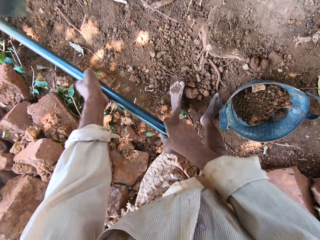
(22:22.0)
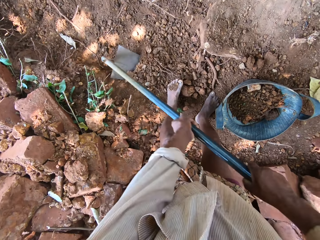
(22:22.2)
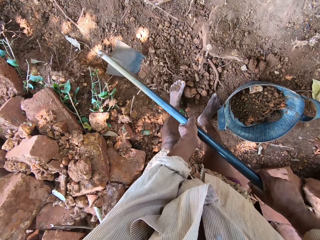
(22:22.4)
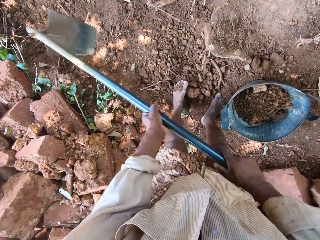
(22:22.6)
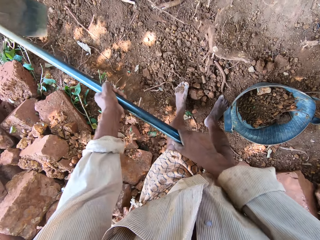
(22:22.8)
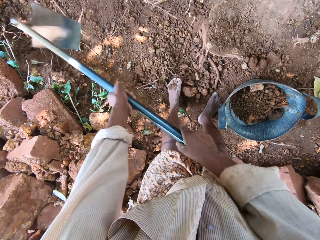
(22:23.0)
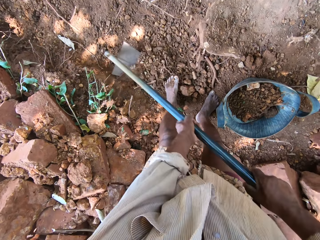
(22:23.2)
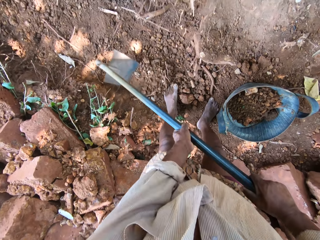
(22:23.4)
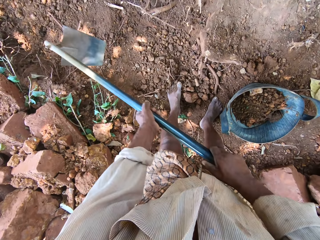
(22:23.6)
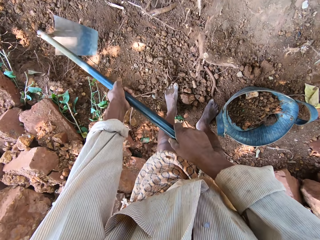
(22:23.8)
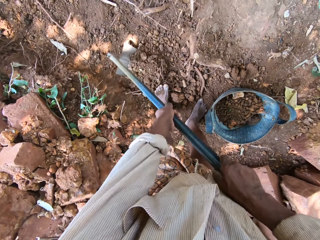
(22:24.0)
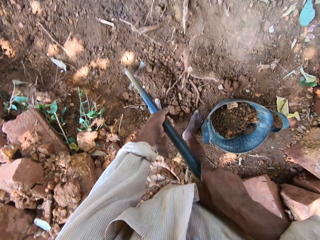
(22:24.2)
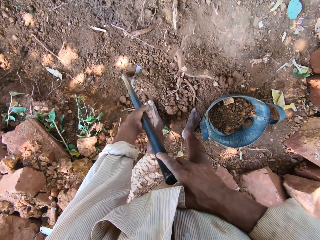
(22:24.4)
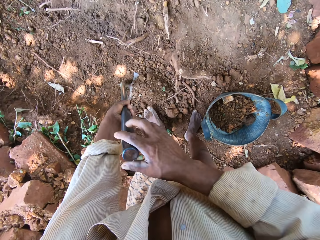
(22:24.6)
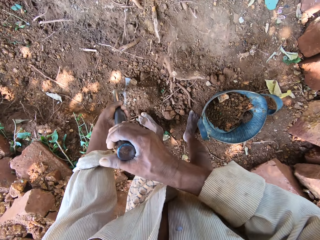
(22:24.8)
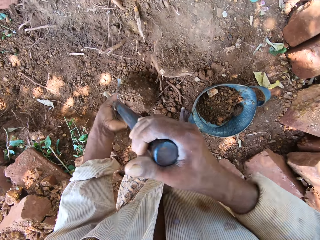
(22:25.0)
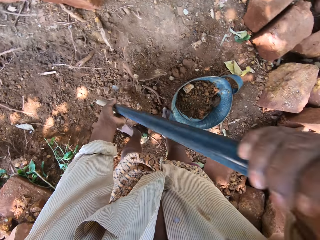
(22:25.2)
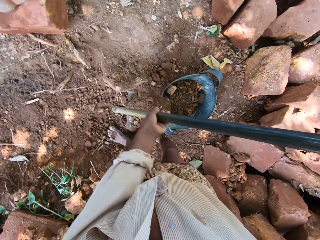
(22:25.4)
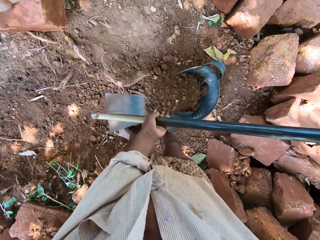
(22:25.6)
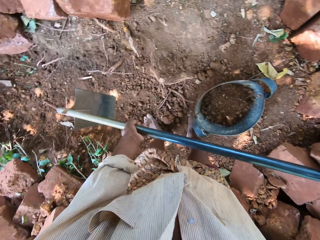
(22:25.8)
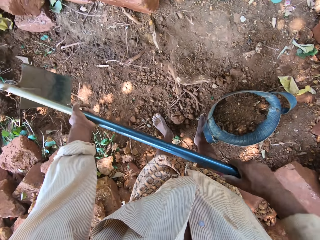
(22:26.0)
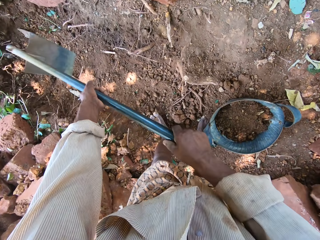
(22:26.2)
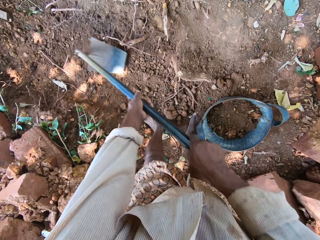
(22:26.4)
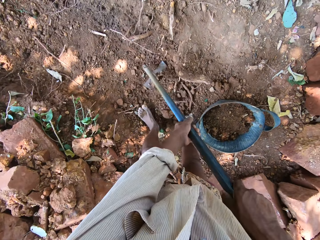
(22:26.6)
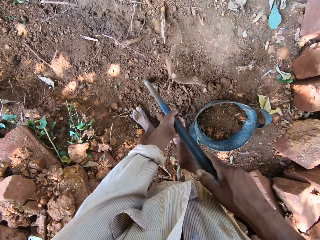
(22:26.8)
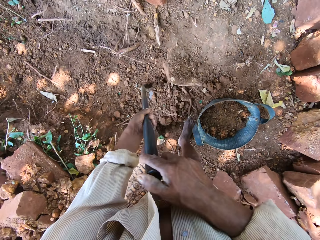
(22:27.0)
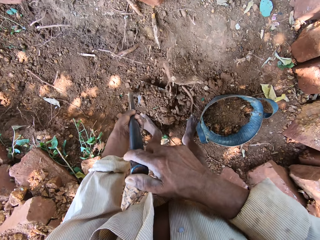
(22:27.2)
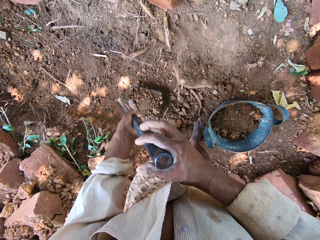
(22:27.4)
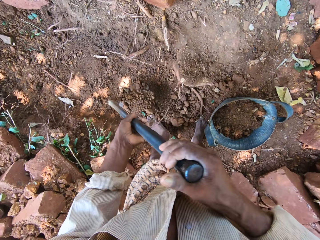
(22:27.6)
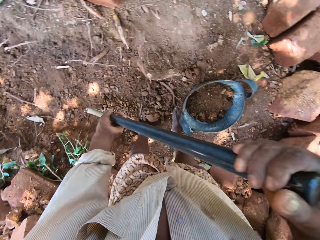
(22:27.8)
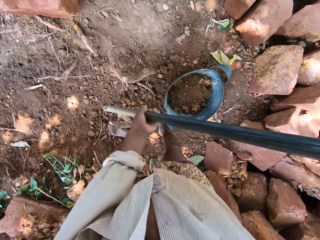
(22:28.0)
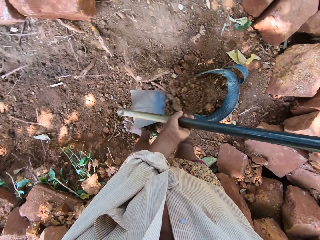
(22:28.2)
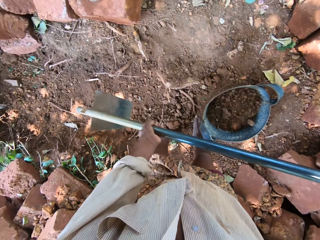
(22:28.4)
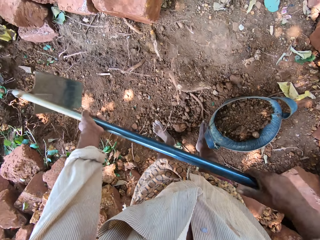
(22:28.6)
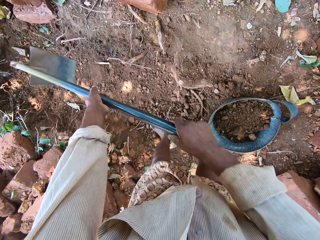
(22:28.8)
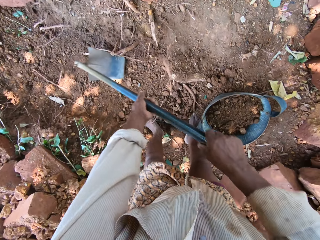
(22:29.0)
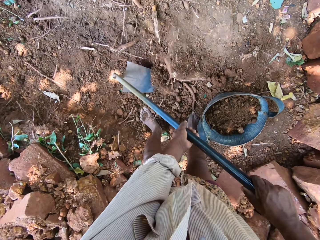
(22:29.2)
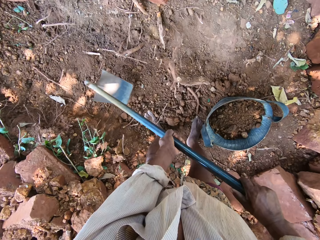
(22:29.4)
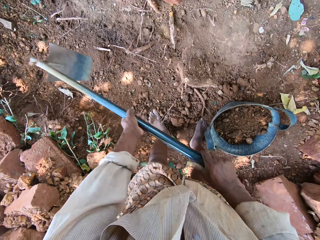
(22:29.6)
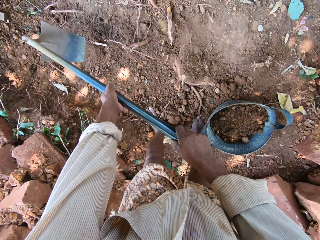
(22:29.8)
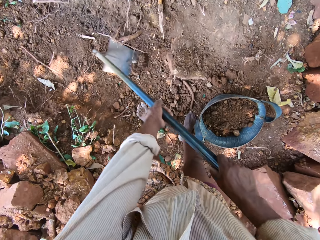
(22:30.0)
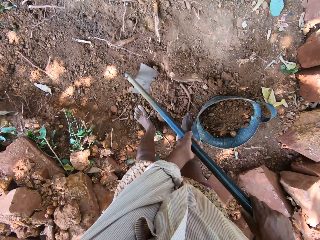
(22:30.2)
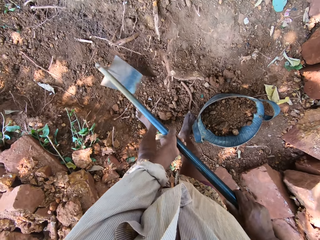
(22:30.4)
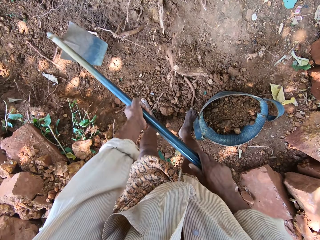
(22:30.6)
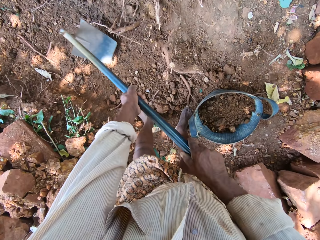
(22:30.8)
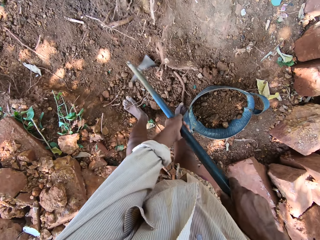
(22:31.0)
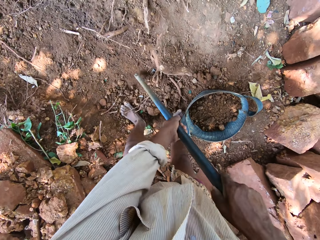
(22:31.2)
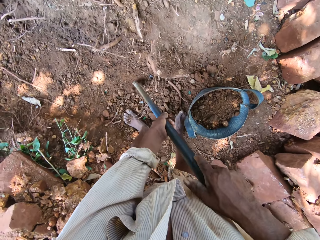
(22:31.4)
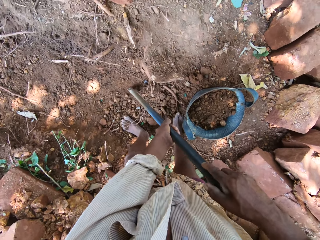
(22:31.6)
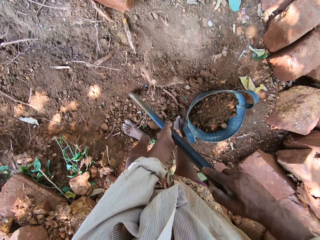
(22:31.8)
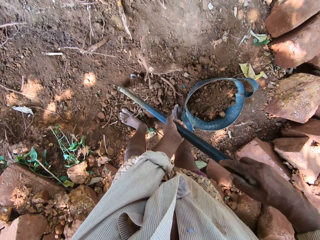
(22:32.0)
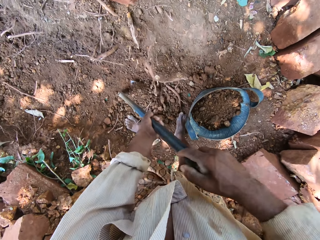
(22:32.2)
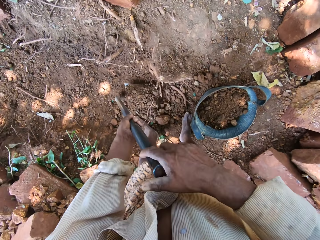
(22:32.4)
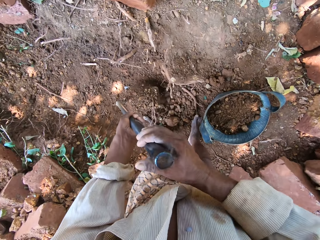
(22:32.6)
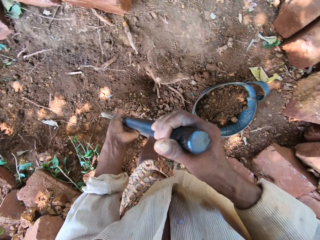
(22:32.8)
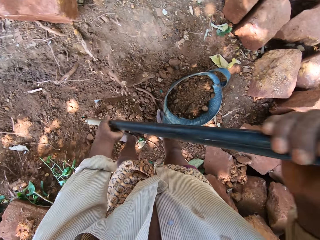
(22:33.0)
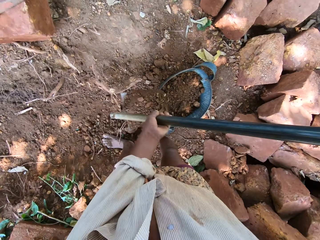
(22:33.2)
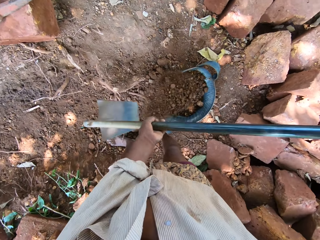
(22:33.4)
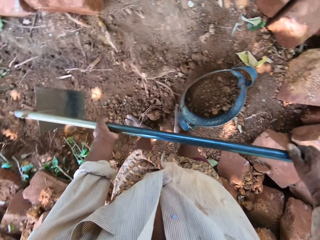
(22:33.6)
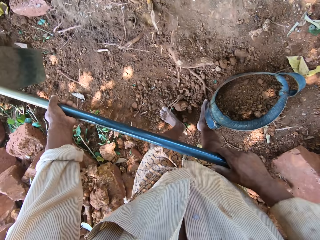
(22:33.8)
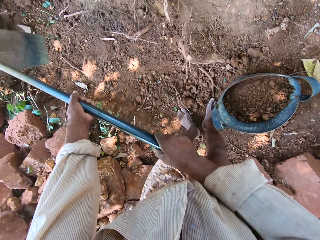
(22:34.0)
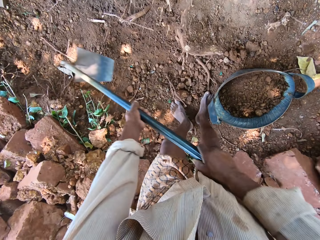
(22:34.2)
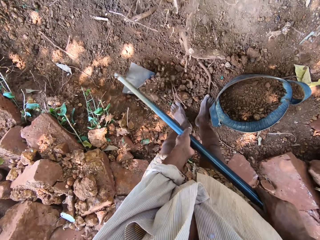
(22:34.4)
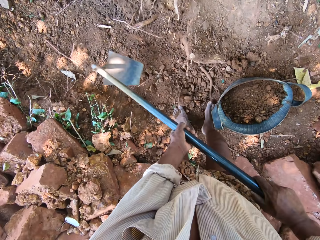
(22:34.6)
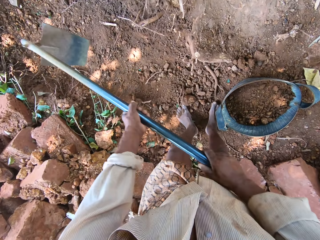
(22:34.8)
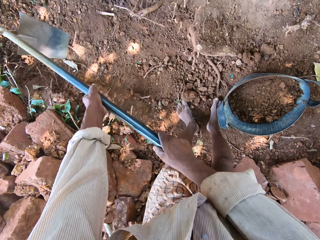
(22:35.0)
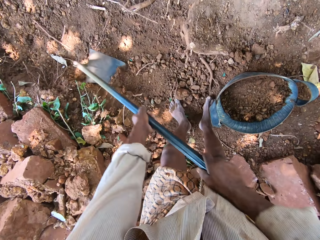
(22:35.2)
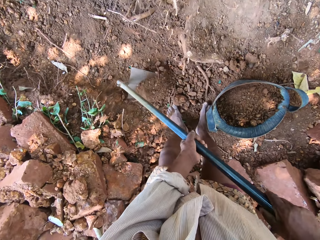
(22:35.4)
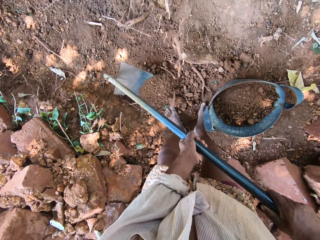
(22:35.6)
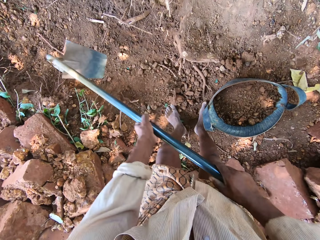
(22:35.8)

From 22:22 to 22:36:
The camera wearer scoops sand with the hoe in both hands. They pour the sand into the headpan with the hoe in both hands. They scoop sand with the hoe in both hands. They pour the sand into the headpan with the hoe in both hands. They dig the ground with the hoe in both hands. They scoop sand with the hoe in both hands. They pour the sand into the headpan with the hoe in both hands. They dig the ground with the hoe in both hands.

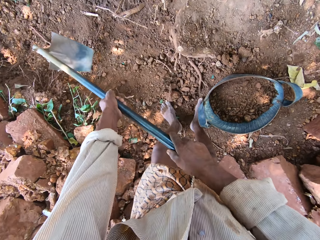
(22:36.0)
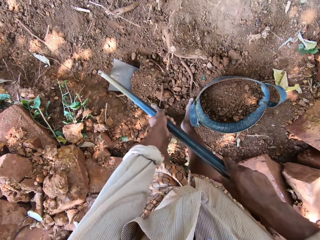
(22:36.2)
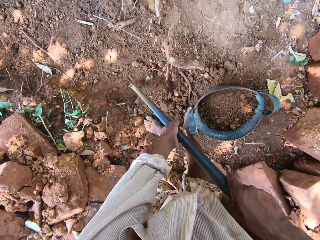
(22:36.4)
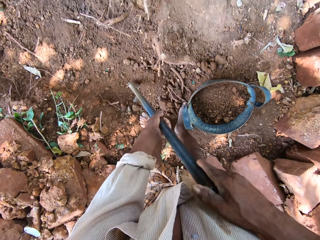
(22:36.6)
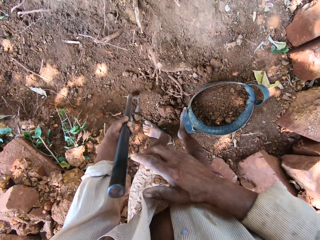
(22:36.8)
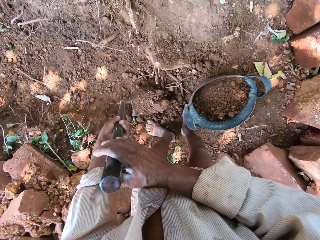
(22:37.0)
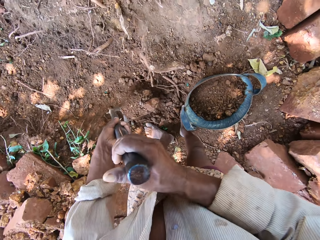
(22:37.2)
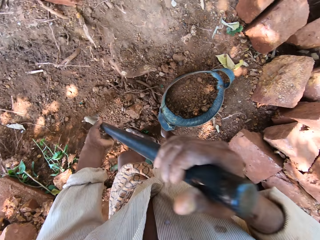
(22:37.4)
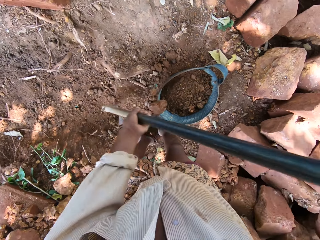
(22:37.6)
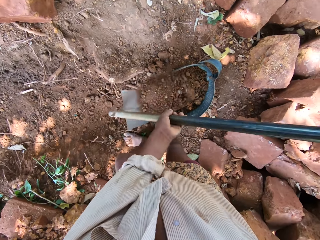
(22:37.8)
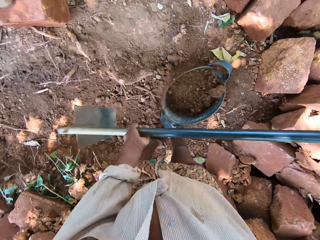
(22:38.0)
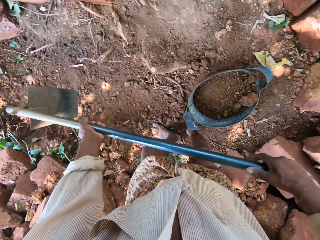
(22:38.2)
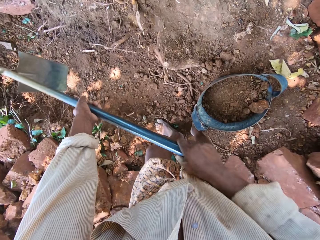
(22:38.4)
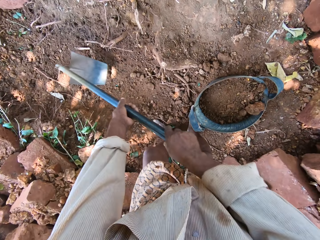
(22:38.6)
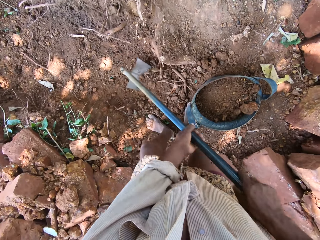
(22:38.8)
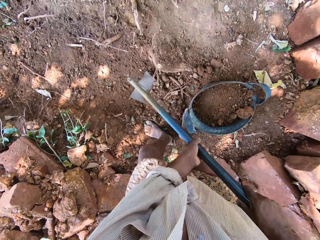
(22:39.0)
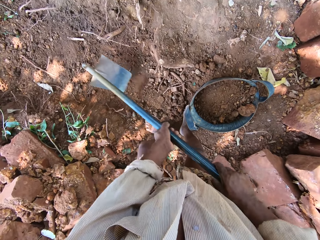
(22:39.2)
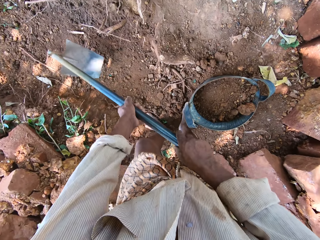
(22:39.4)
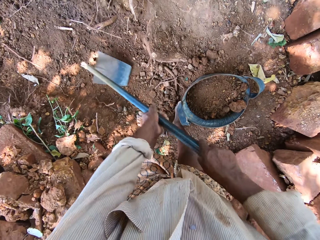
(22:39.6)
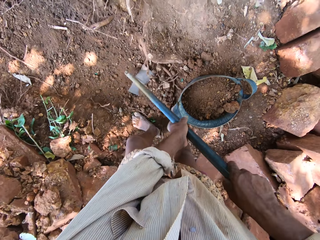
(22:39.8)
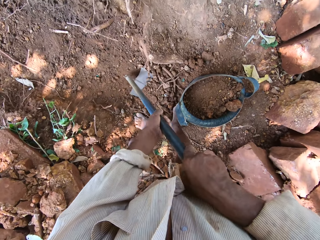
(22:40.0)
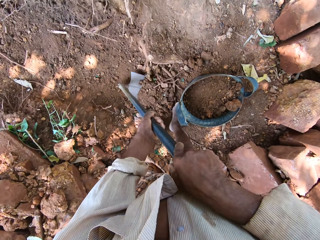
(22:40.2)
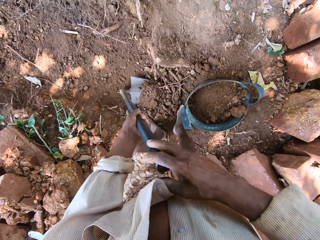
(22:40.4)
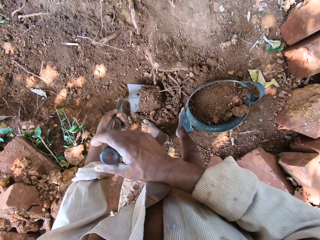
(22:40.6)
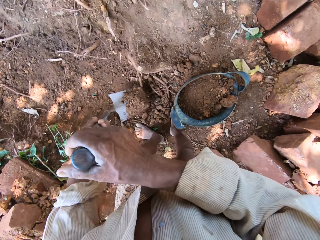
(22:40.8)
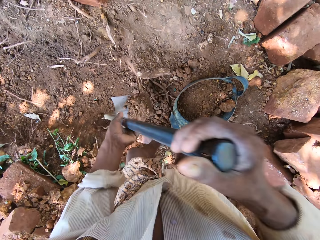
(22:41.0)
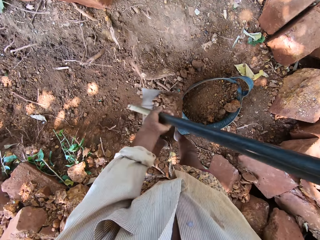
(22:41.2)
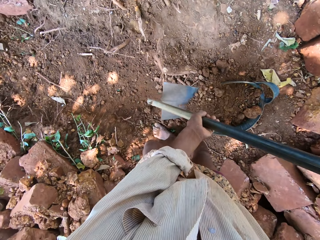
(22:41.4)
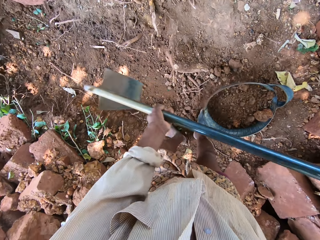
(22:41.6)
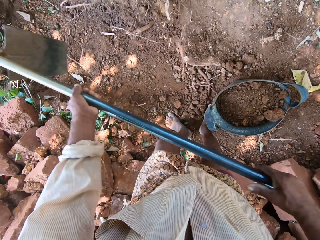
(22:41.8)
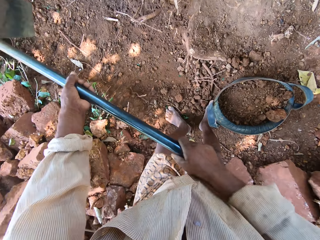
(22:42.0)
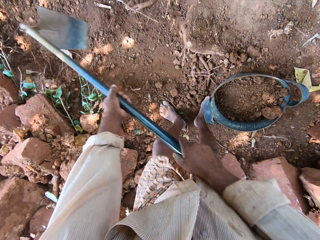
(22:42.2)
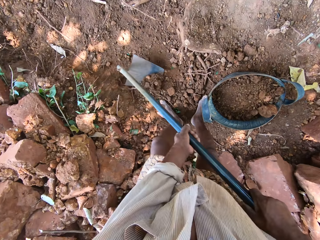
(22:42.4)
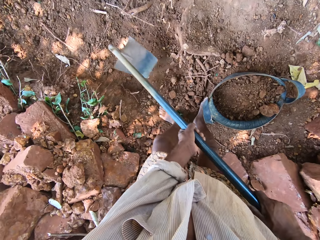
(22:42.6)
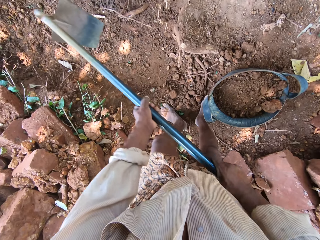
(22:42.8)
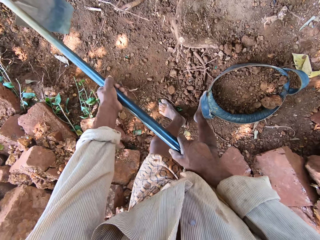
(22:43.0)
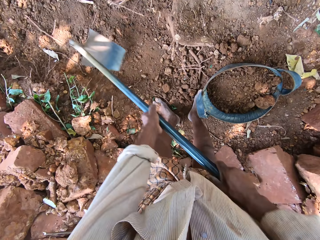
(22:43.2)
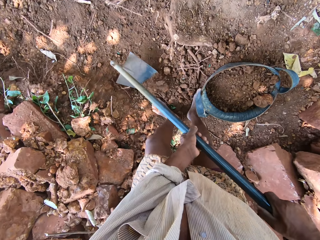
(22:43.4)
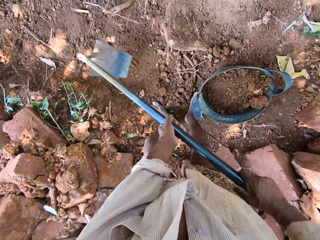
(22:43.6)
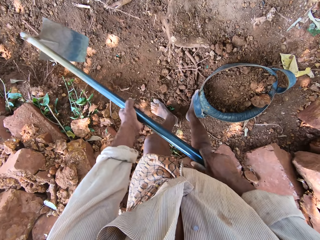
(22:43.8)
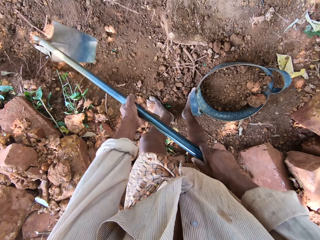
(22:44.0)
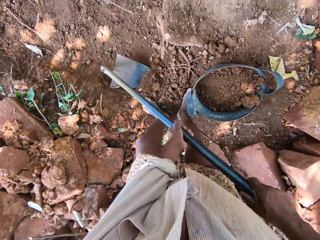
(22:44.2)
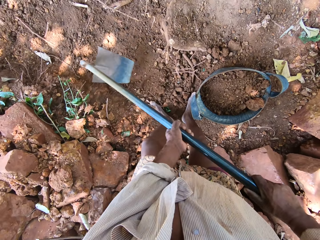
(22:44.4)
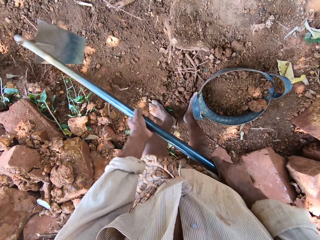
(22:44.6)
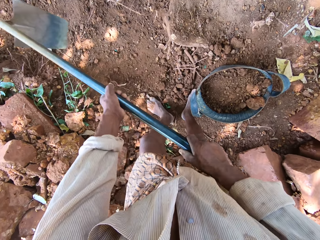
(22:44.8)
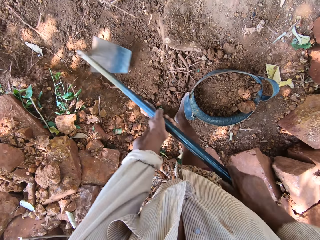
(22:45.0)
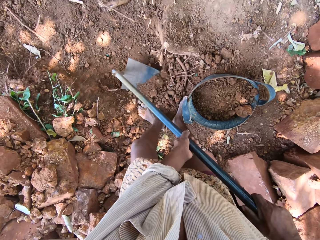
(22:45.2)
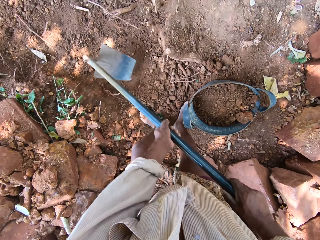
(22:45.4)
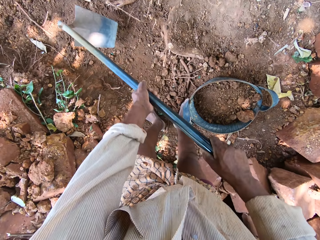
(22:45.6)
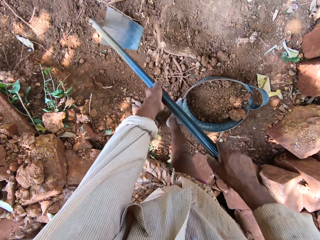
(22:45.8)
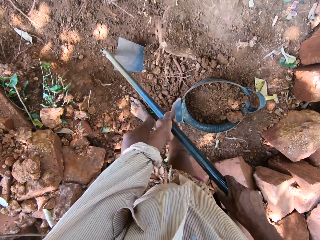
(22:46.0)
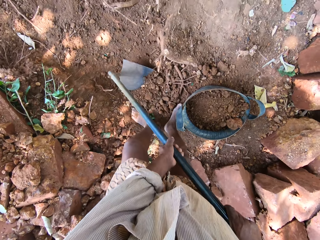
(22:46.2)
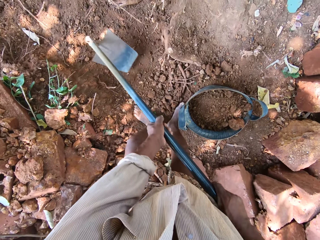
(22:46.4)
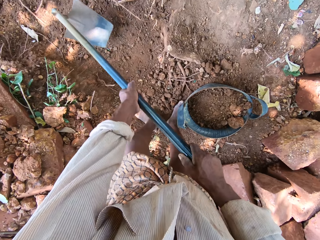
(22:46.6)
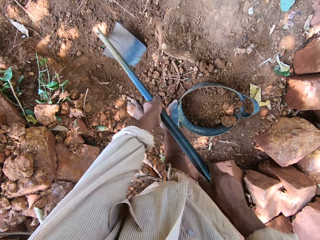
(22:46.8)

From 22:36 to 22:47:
The camera wearer scoops sand with the hoe in both hands. They pour the sand into the headpan with the hoe in both hands. They dig the ground with the hoe in both hands. They scoop sand with the hoe in both hands. They pour the sand into the headpan with the hoe in both hands. They dig the ground with the hoe in both hands.
